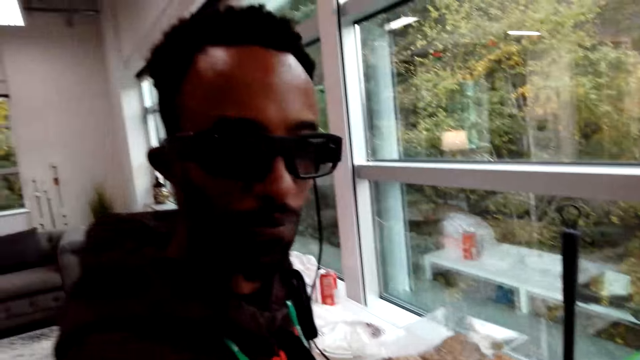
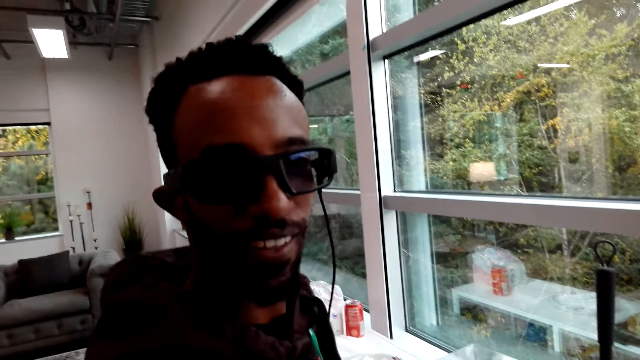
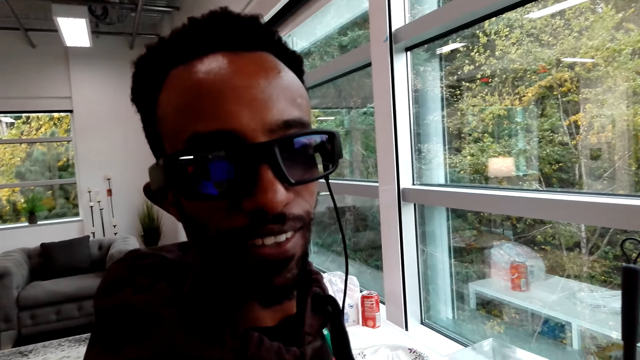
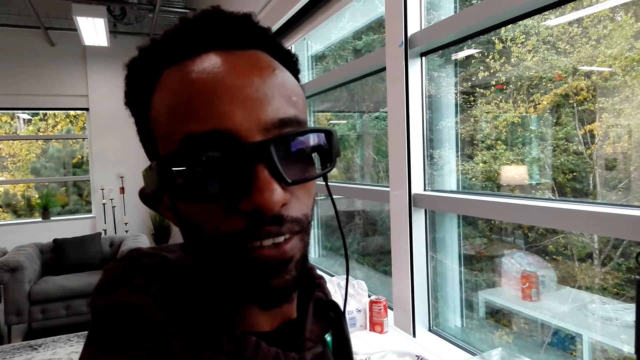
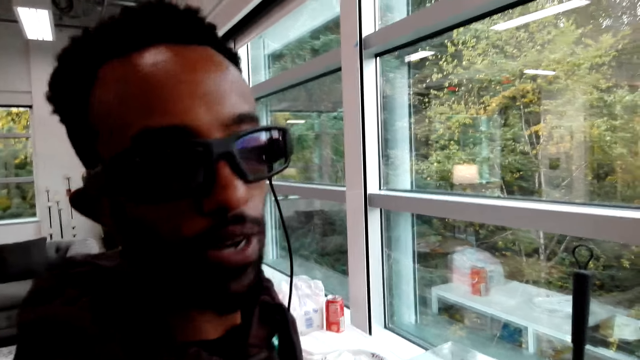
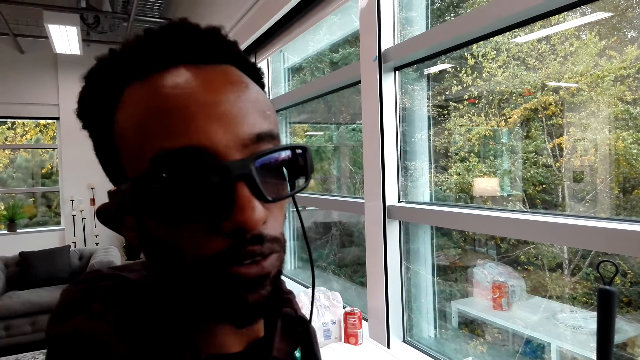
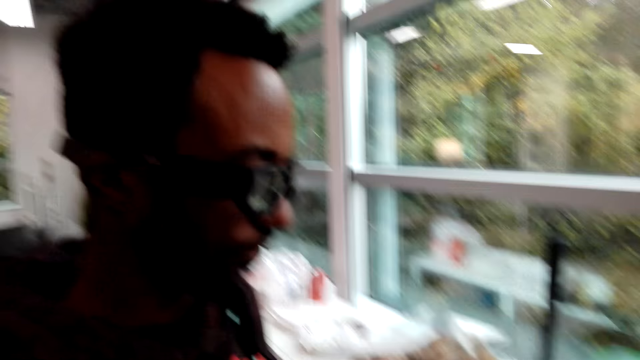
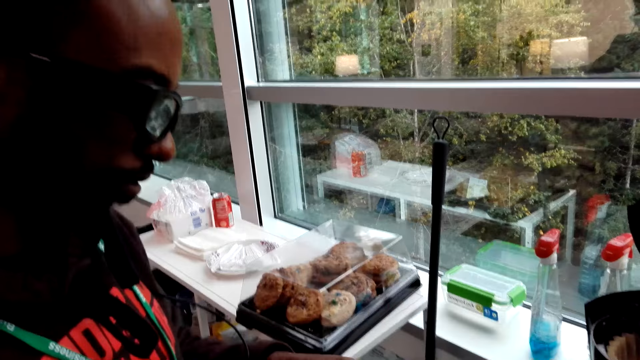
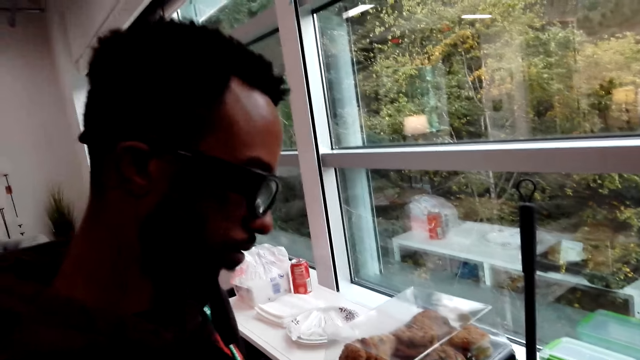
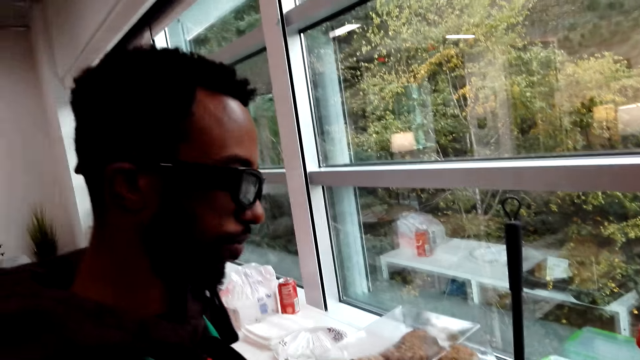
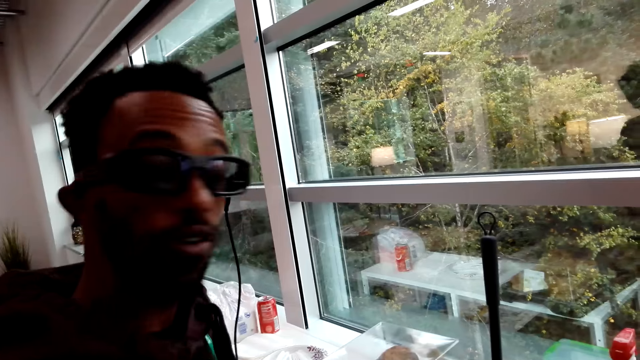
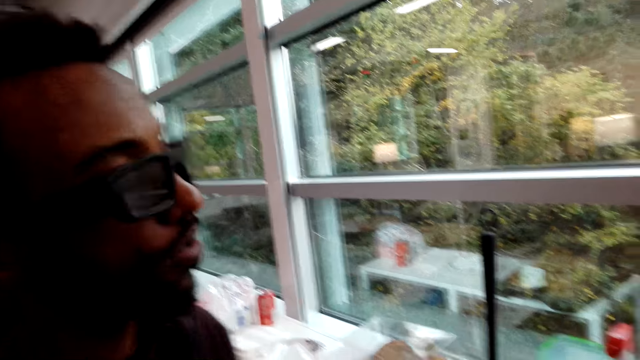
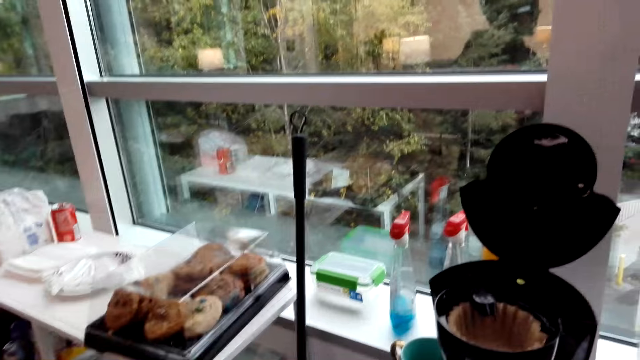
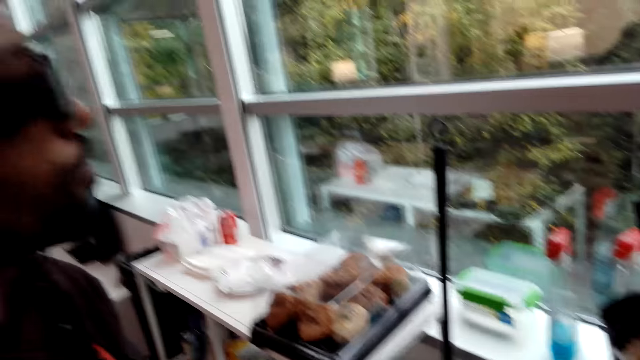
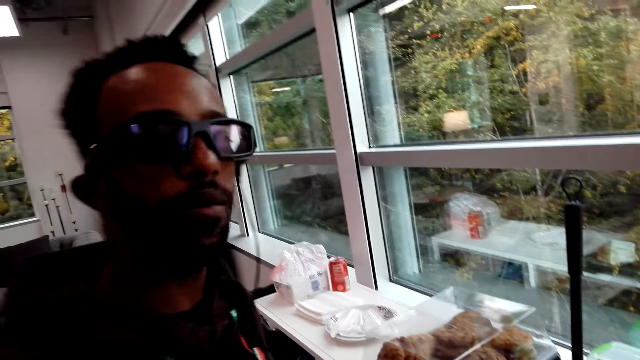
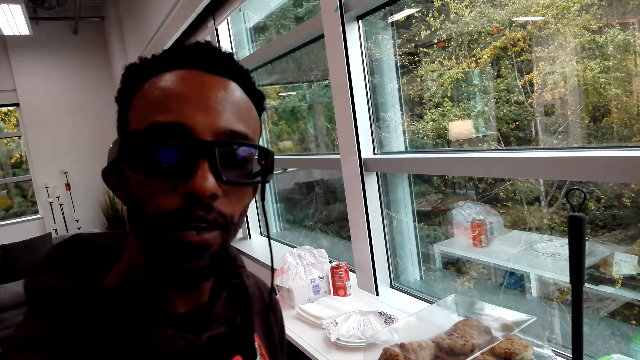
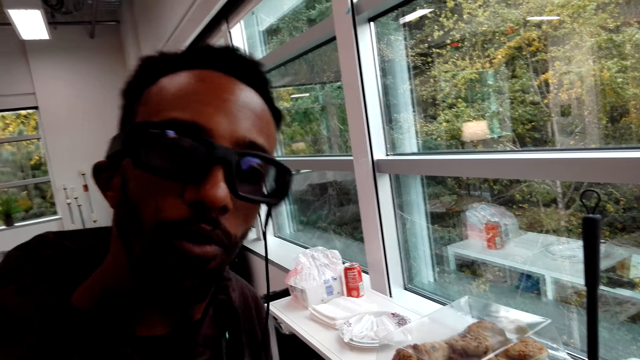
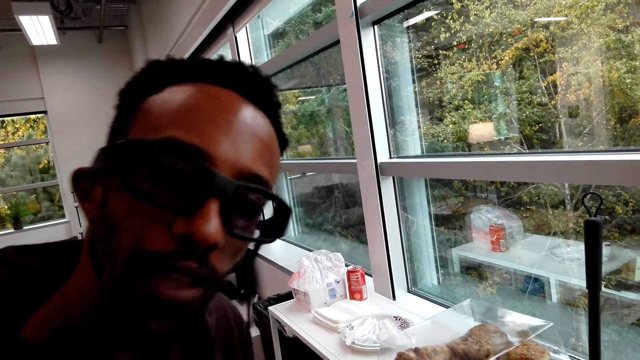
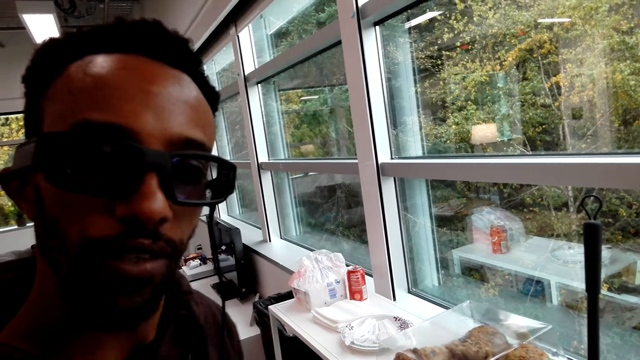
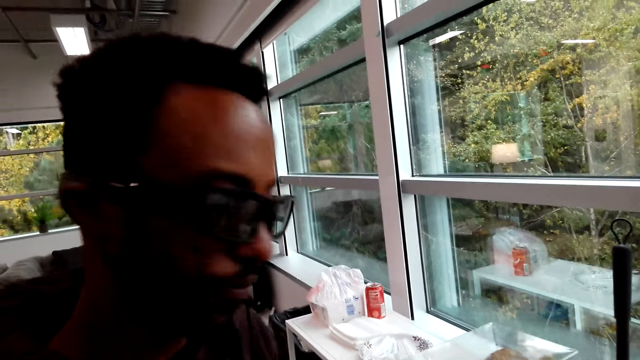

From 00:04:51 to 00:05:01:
A man moves around. The man looks at the camera wearer and talks to the camera wearer. The man holds something and does something. The man moves around. The camera wearer looks around. The man talks to the camera wearer.

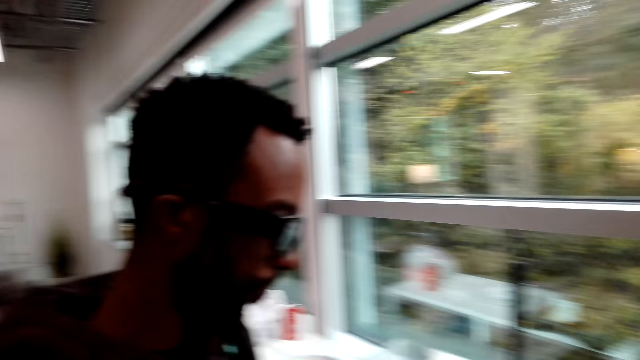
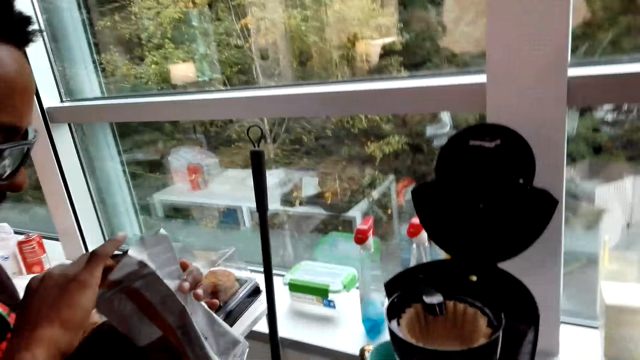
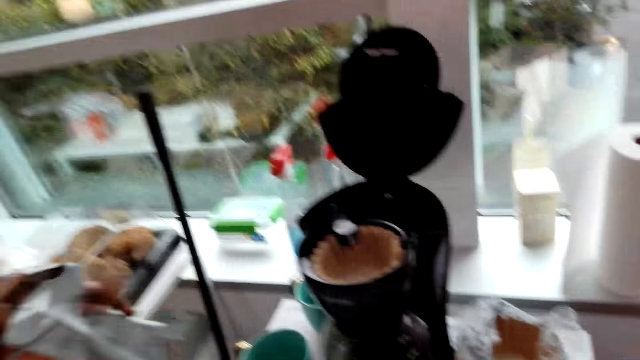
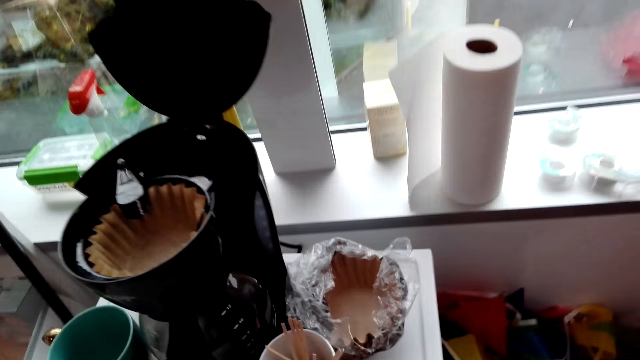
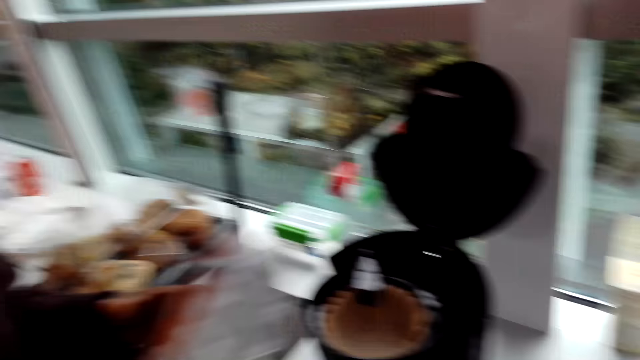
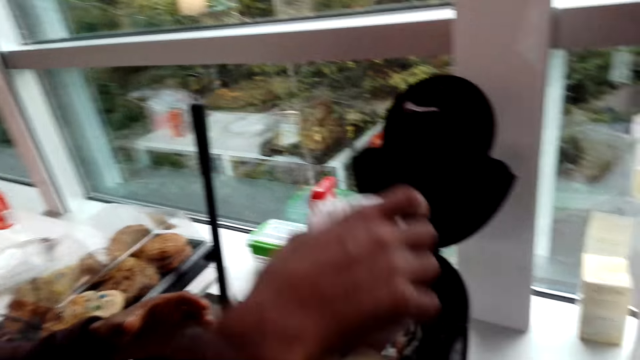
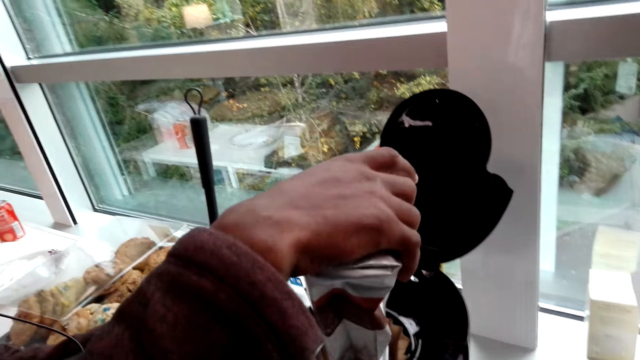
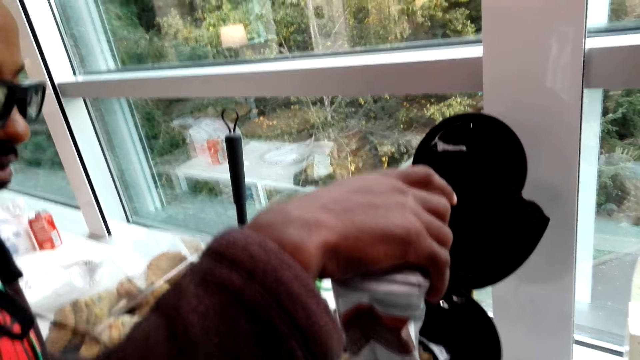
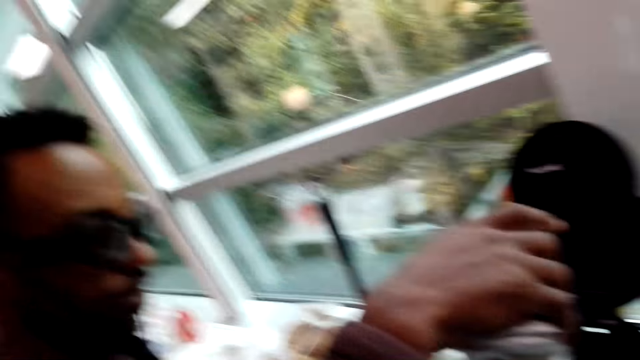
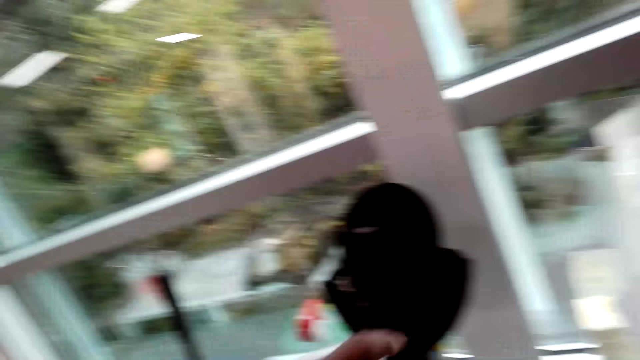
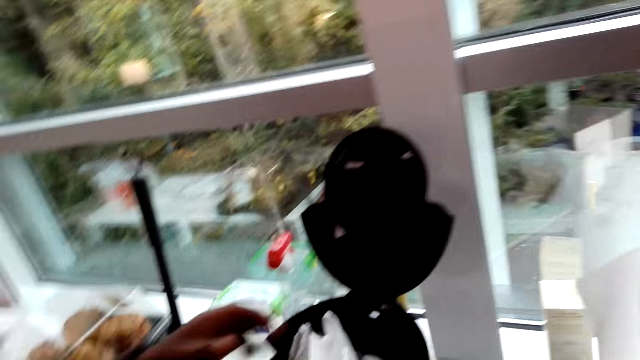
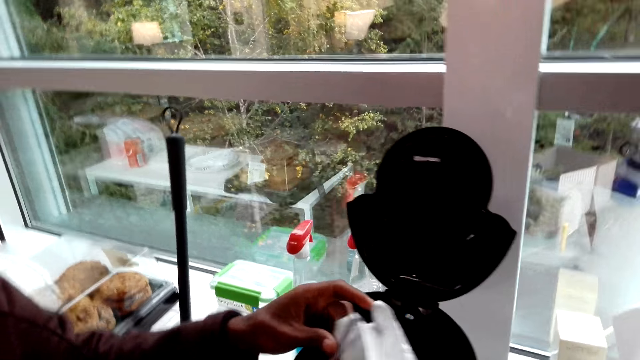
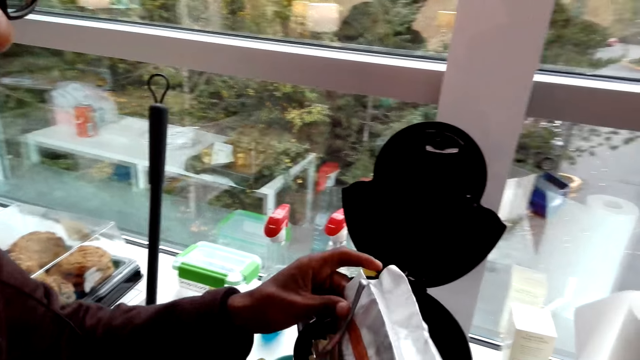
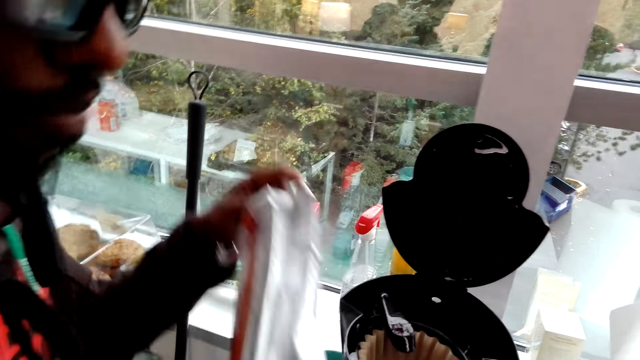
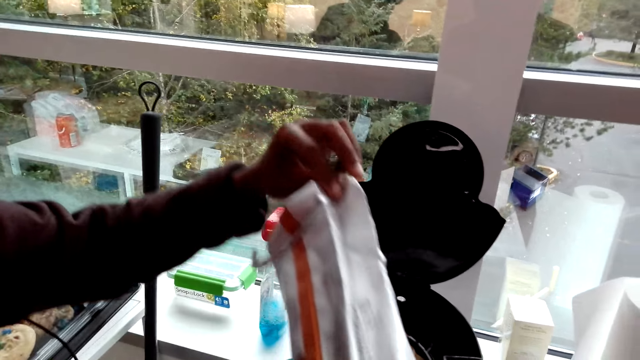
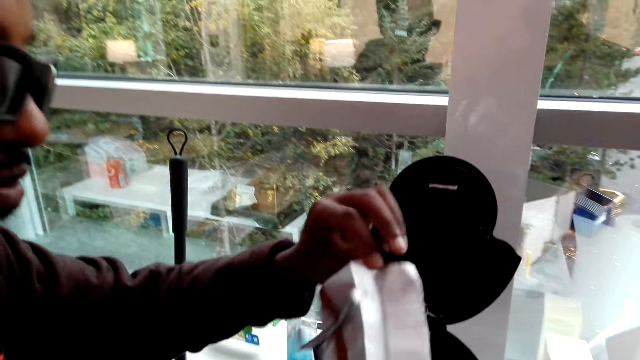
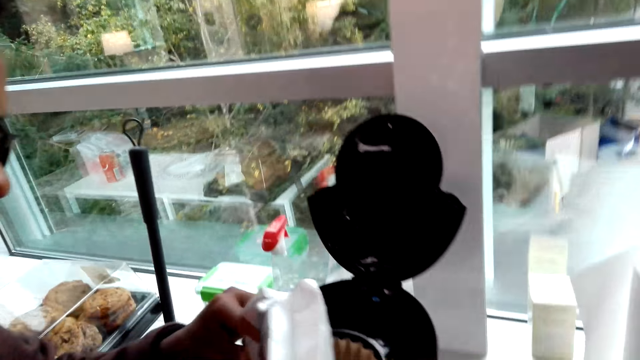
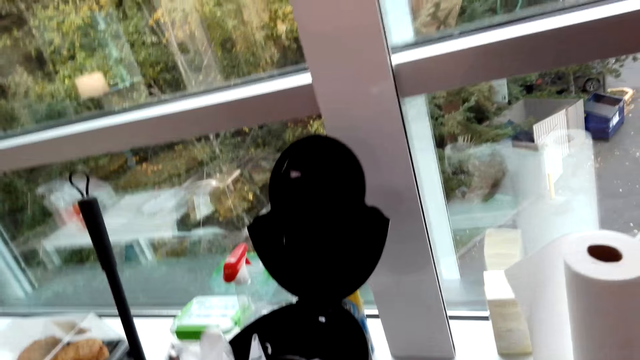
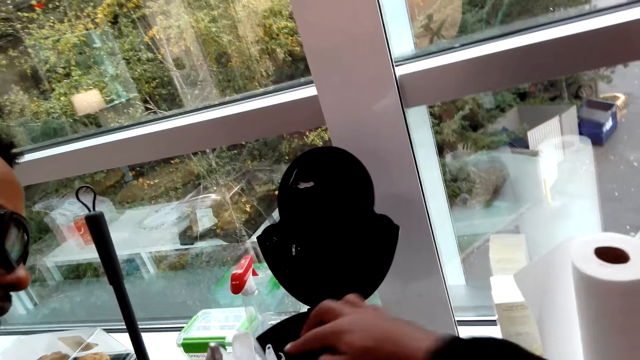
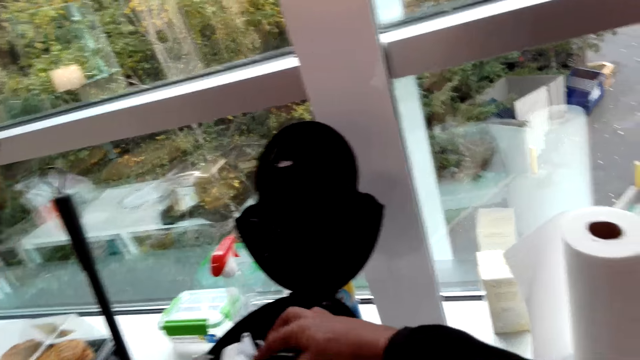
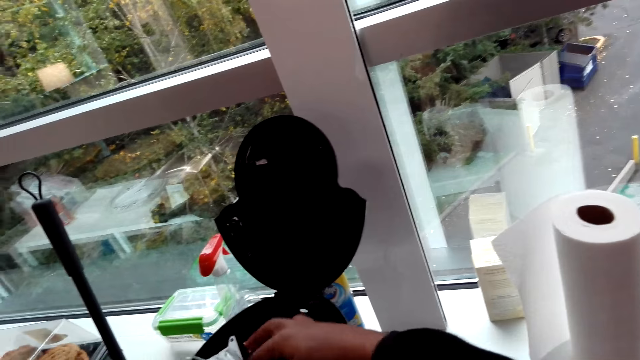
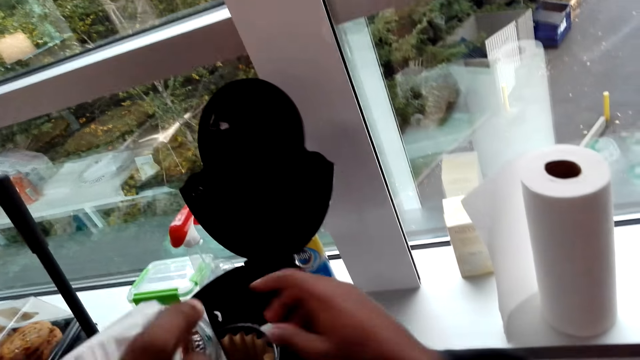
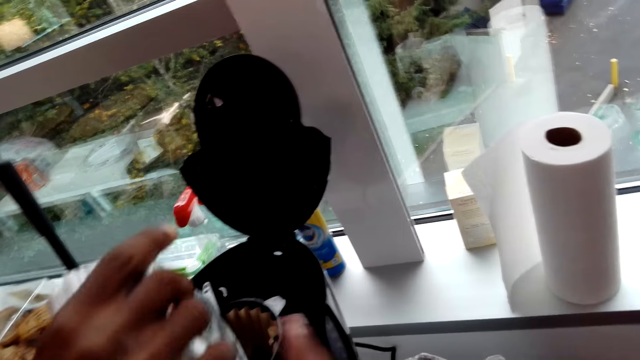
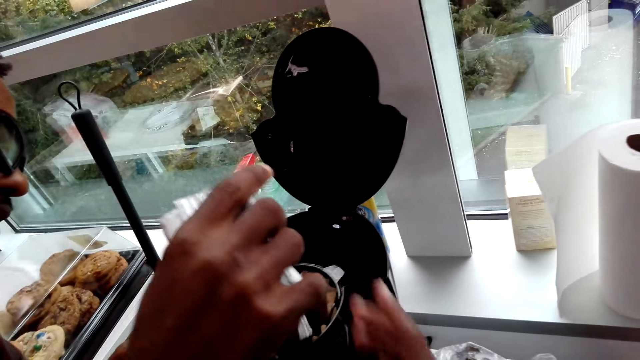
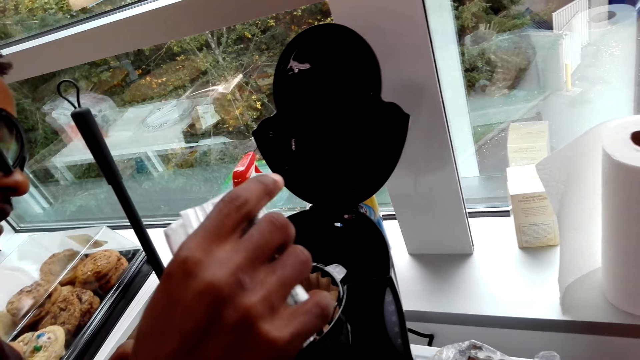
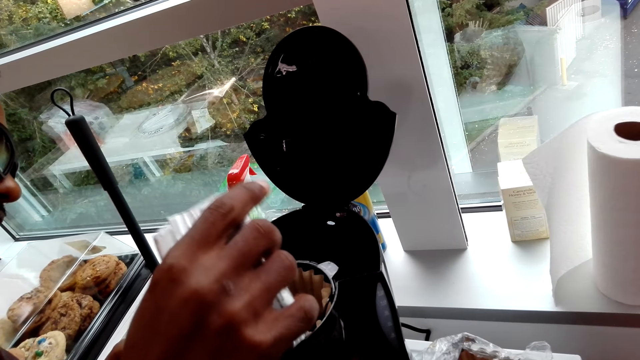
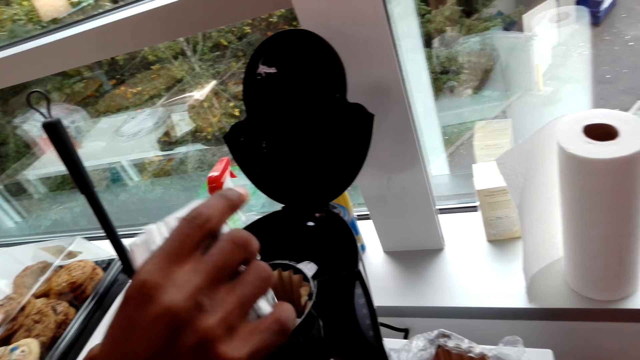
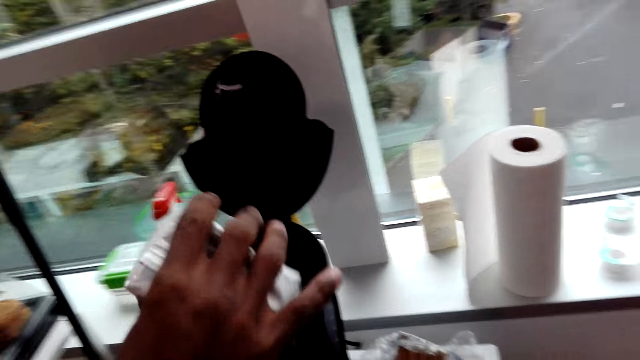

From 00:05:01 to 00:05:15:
A man looks at a packet of something. The man moves the kettle. The camera wearer looks around. The man puts something in the coffee maker, pours something on the kettle, and holds the packet of something. The camera wearer holds the coffee filter paper. The man puts something in the coffee maker. The camera wearer does something on the kettle and hits something with the hand. They look around. The man pours something on the kettle.
